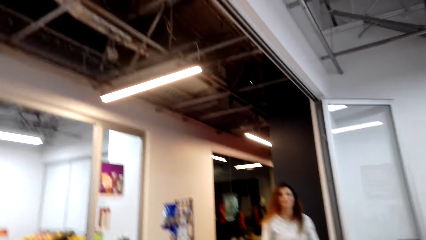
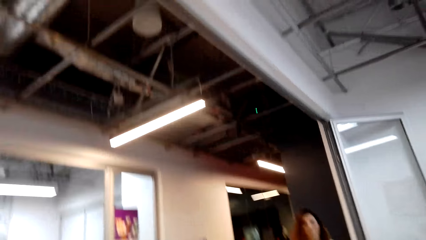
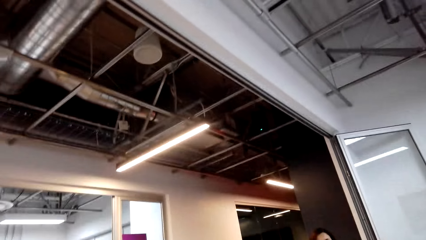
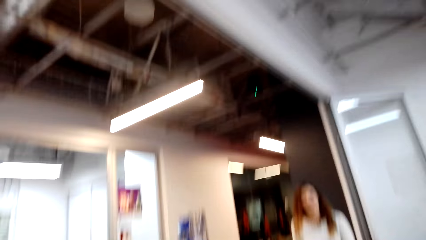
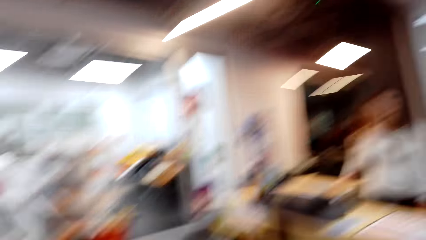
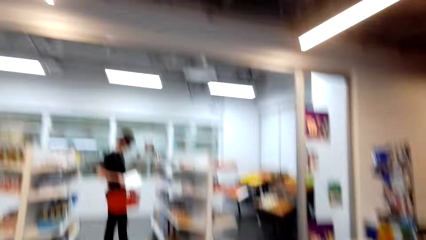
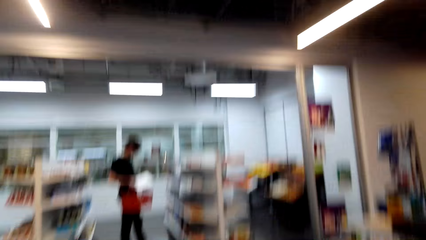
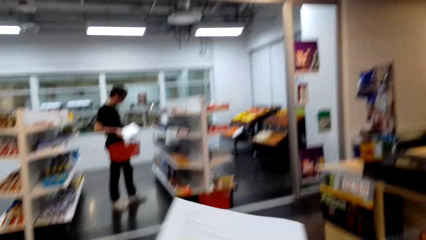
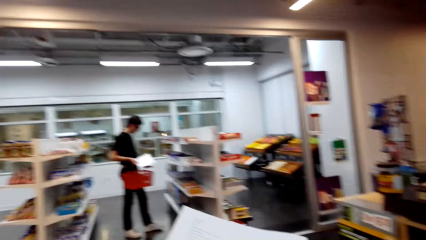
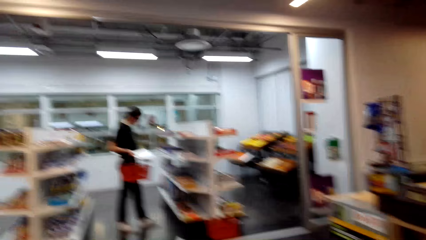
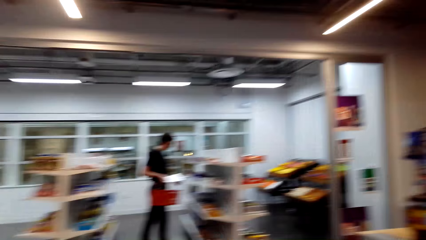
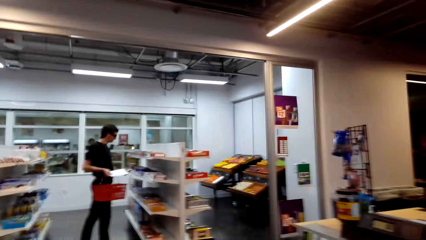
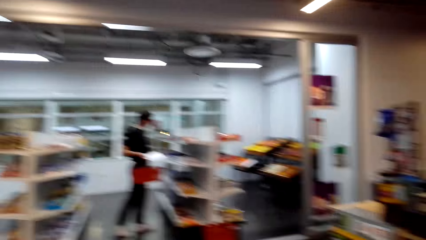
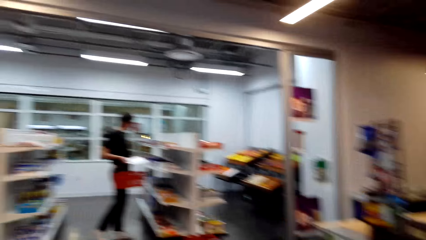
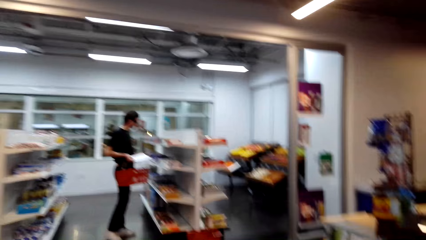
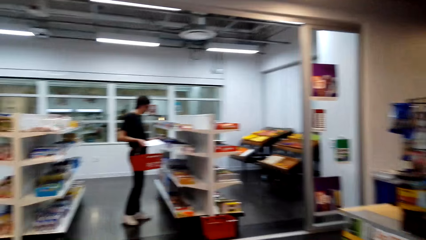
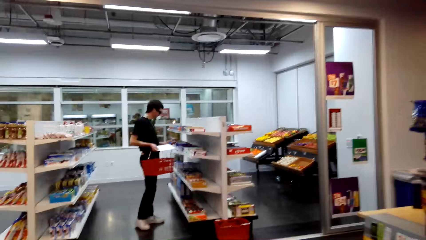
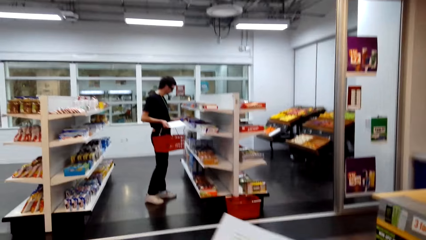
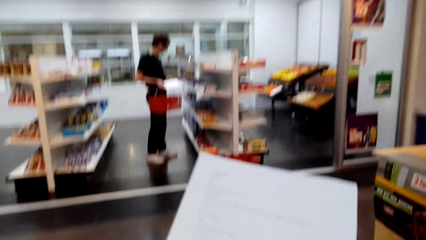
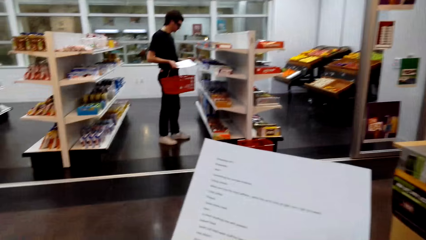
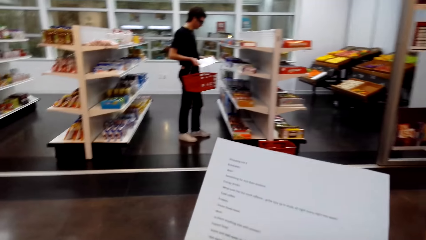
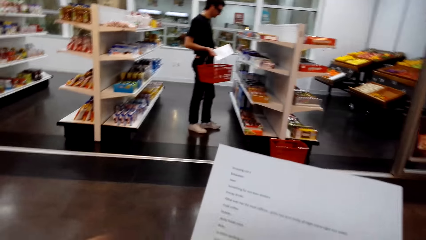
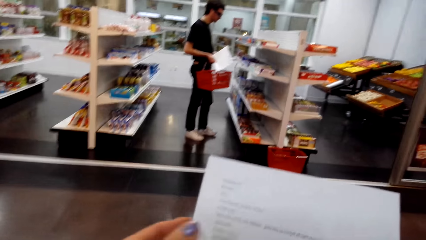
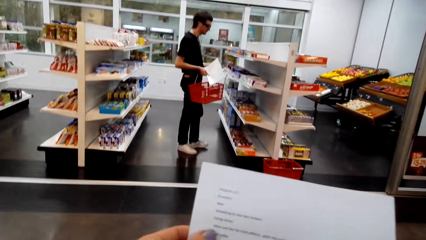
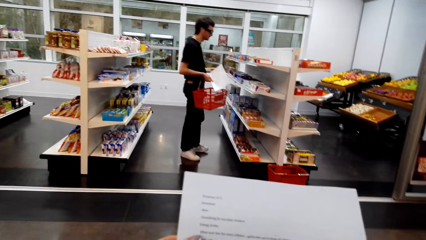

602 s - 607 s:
The camera wearer interacts with a lady. They talk to the lady. They look around the supermarket.

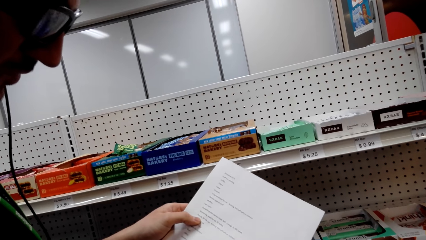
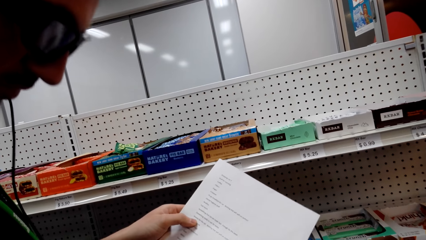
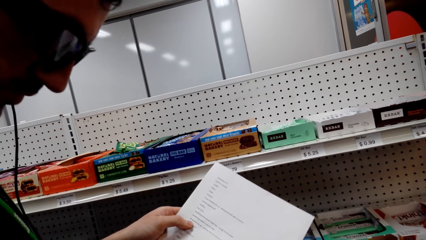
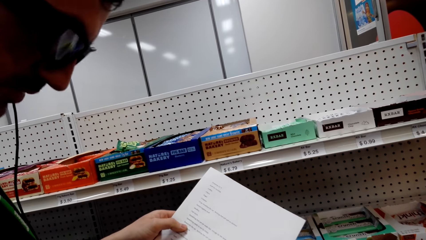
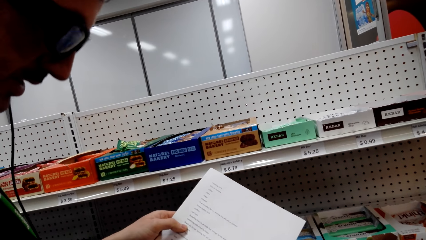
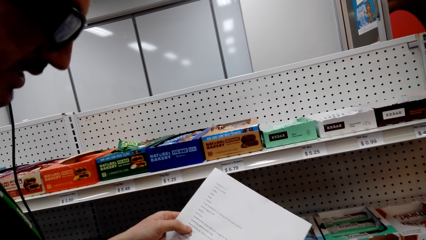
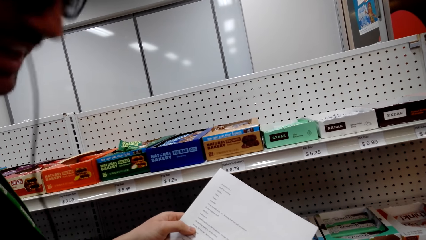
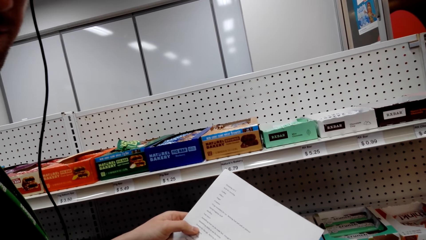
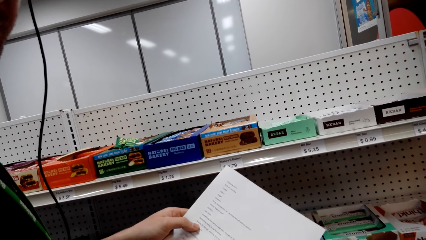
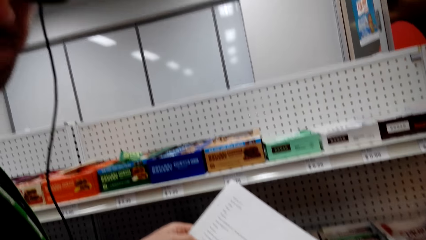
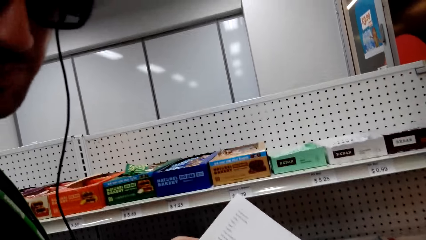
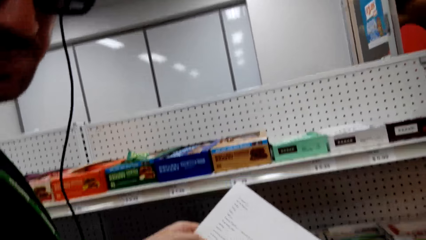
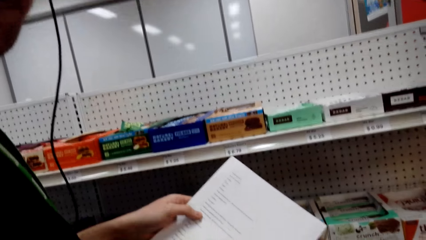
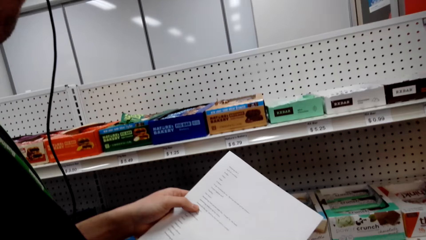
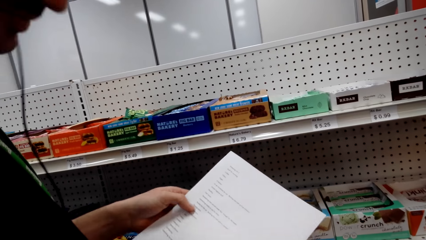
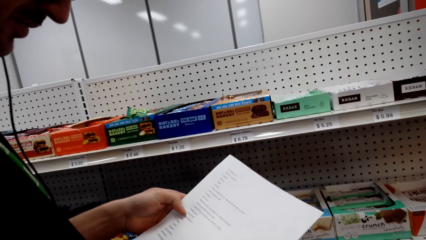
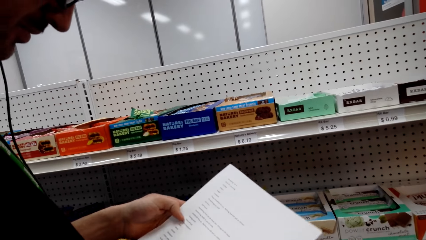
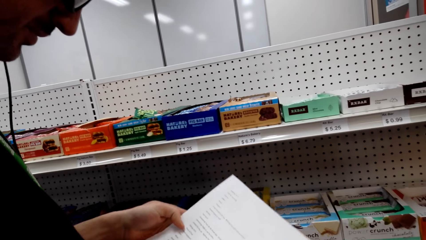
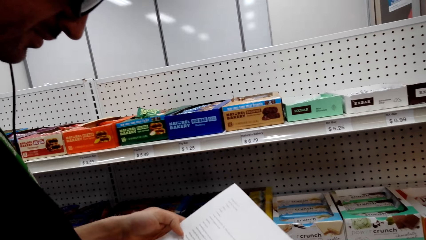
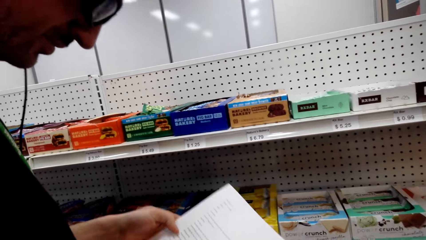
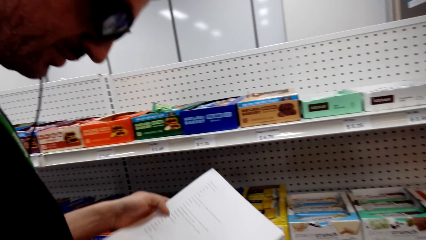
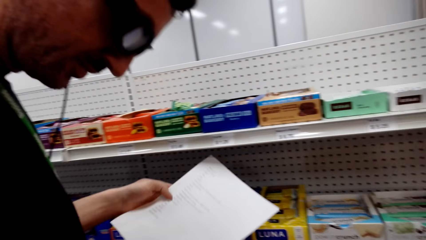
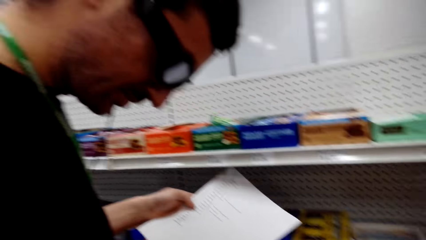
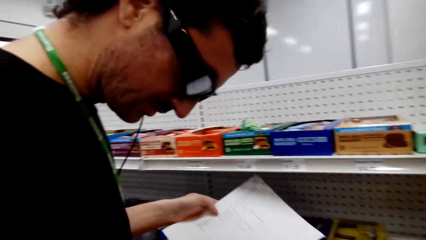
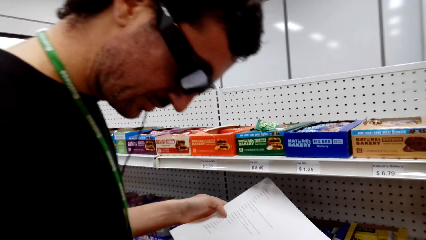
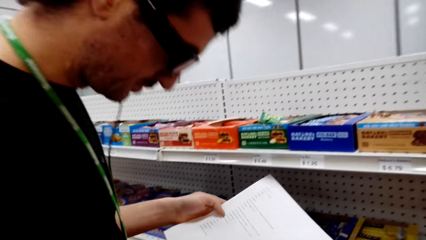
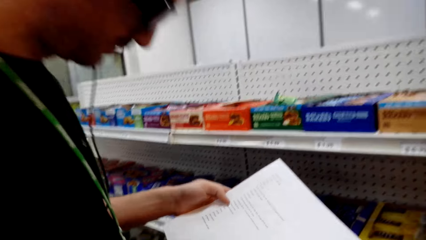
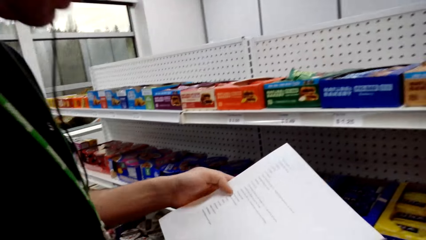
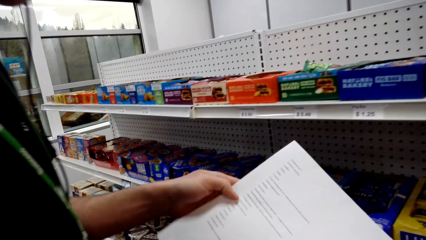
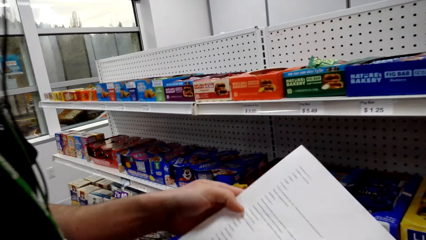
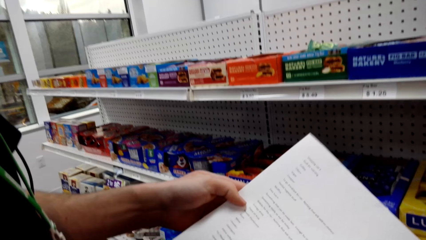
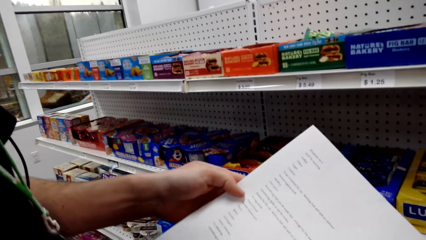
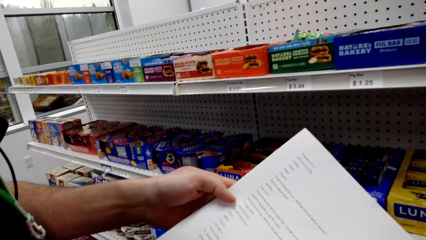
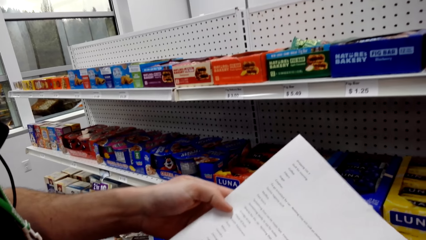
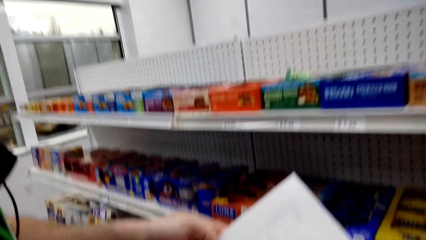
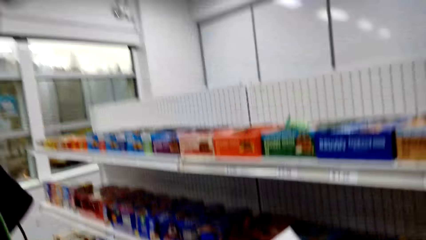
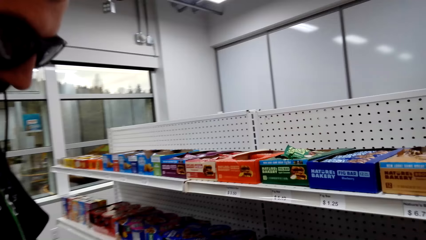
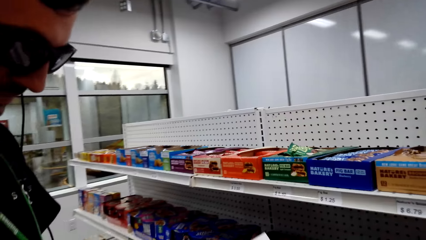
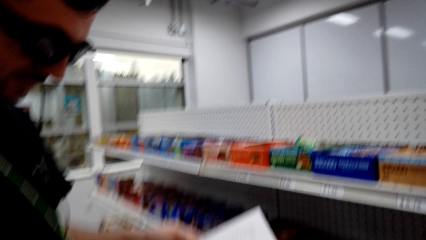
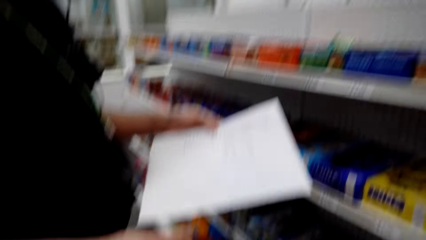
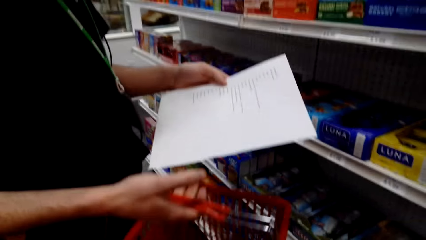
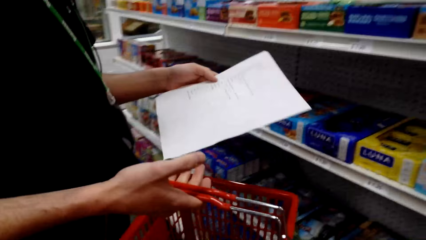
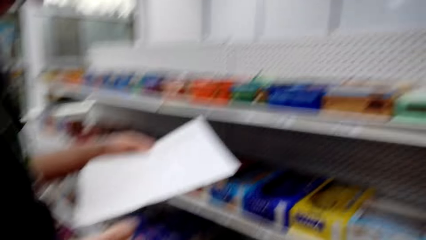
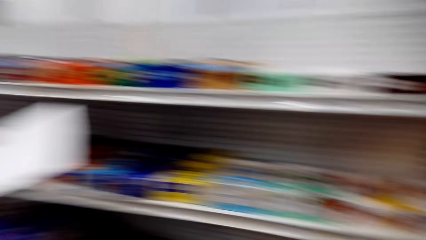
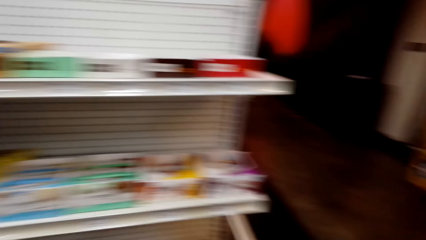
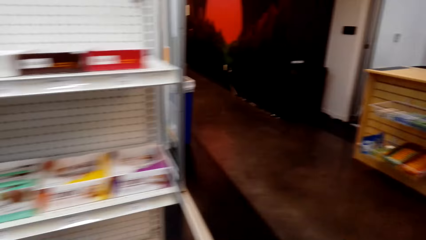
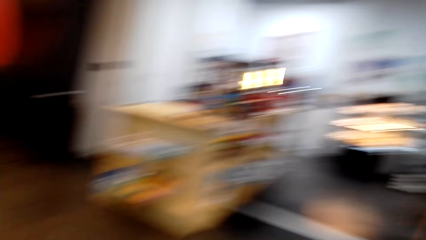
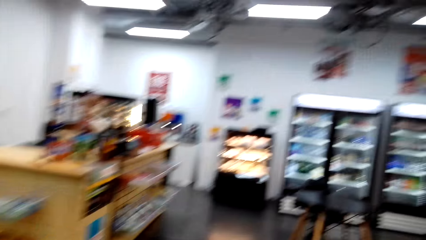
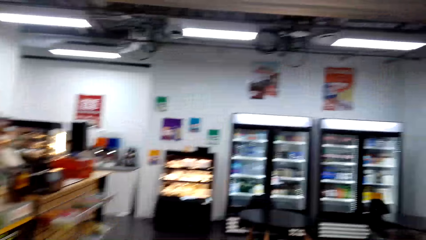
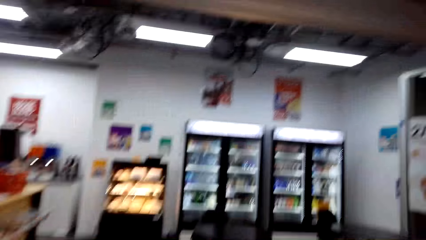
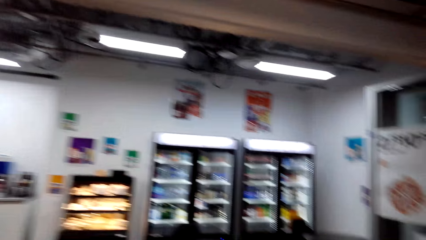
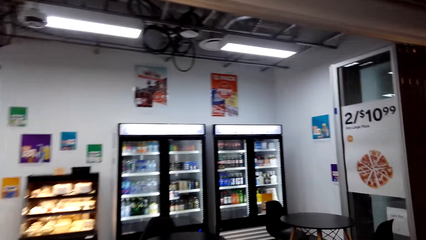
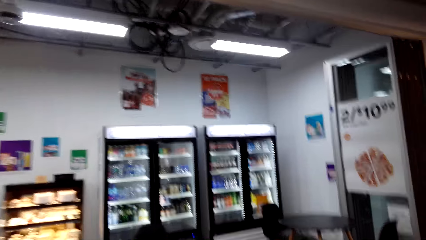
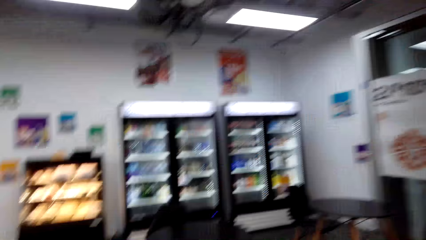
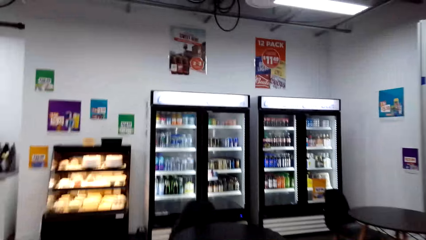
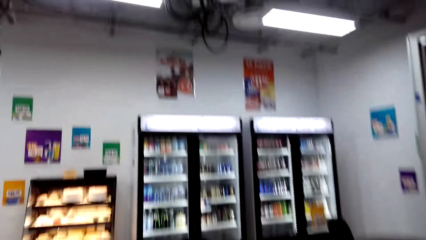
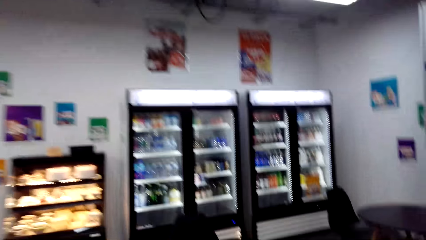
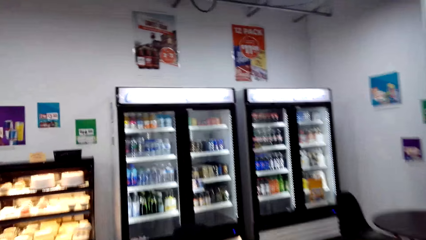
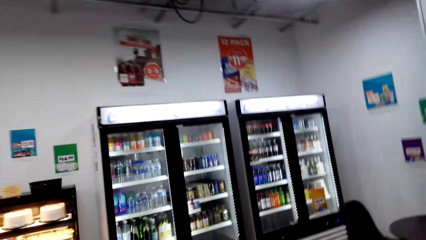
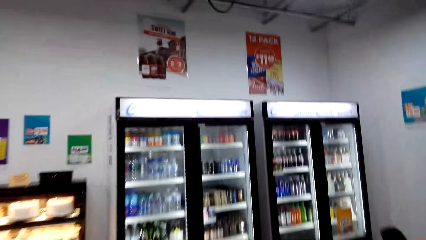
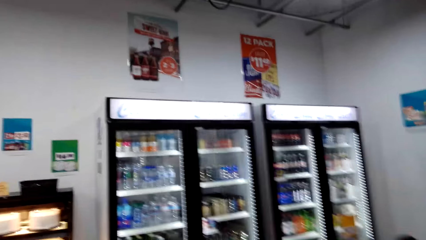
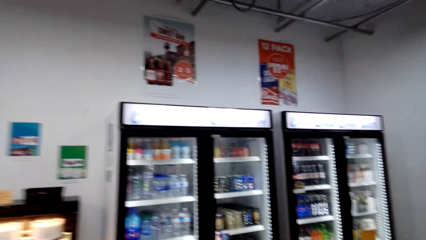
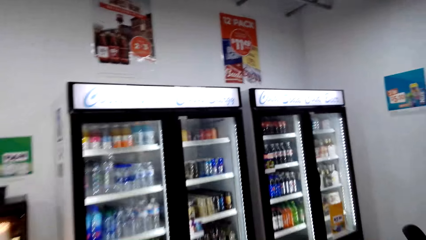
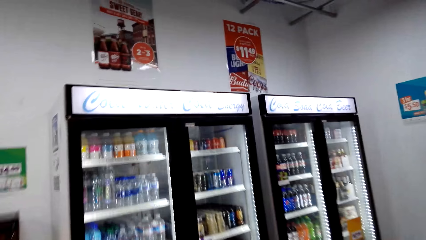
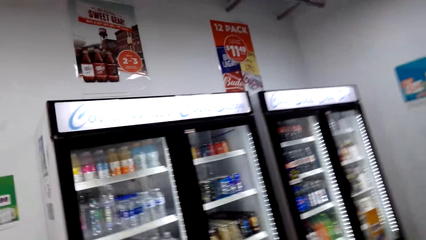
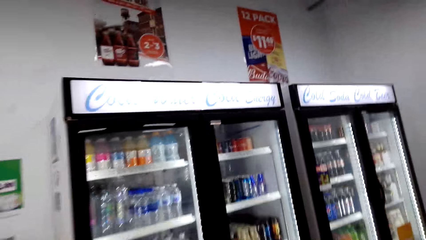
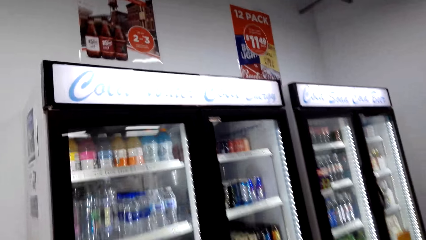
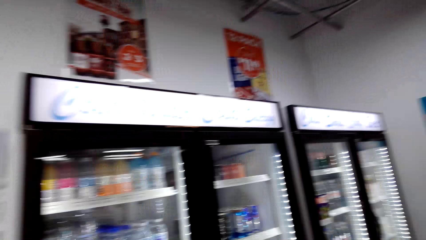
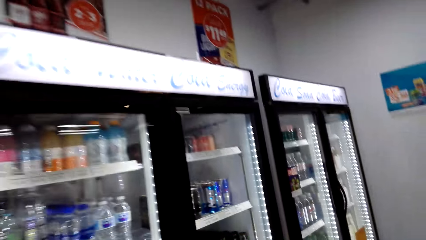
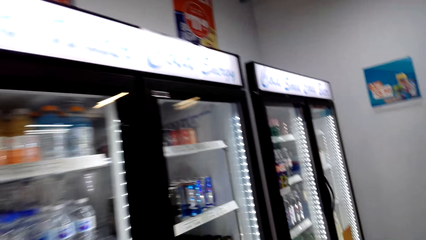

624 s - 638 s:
The camera wearer interacts with a man. The man holds a piece of paper. The man talks to the camera wearer. The camera wearer interacts with the man. They walk around a supermarket.
